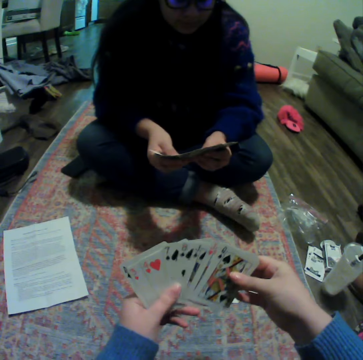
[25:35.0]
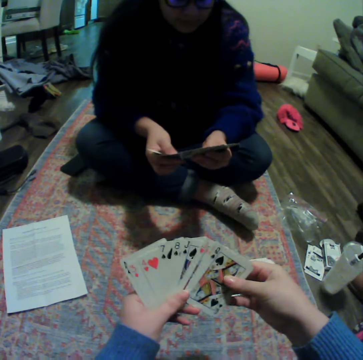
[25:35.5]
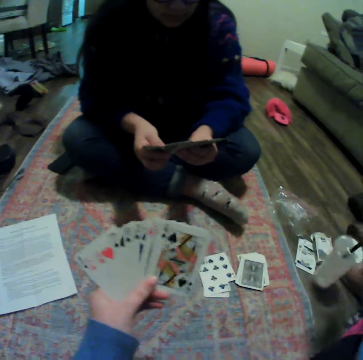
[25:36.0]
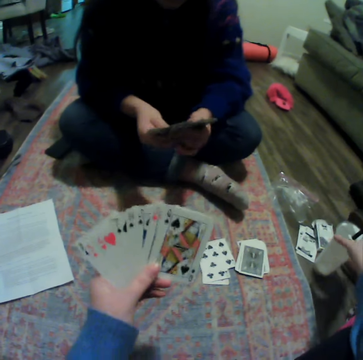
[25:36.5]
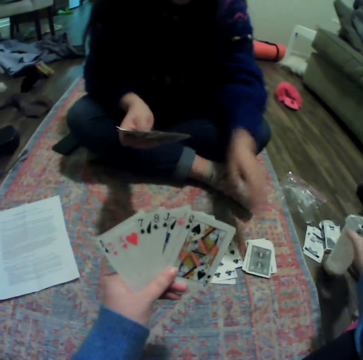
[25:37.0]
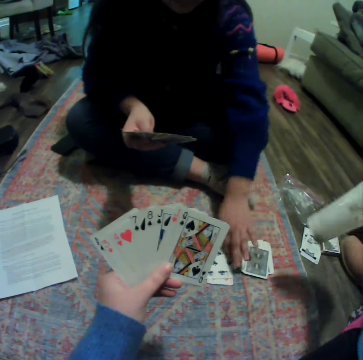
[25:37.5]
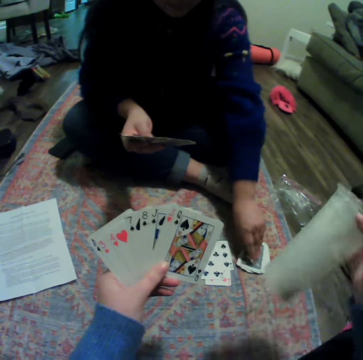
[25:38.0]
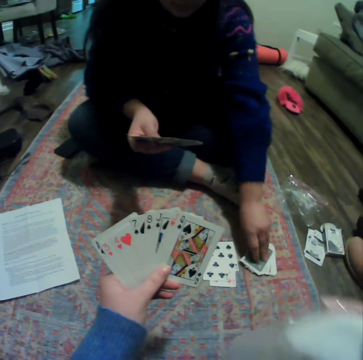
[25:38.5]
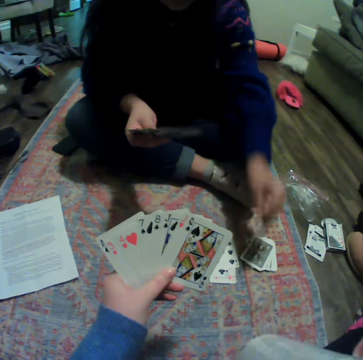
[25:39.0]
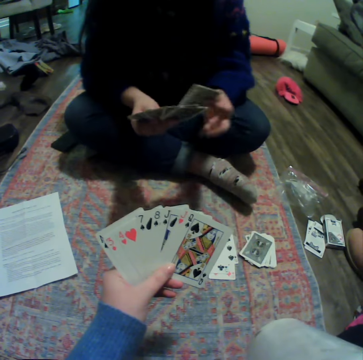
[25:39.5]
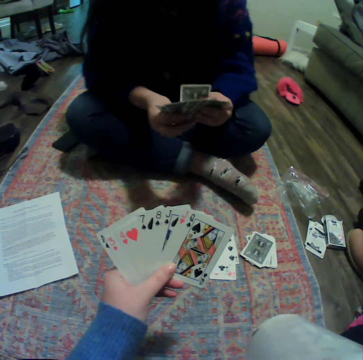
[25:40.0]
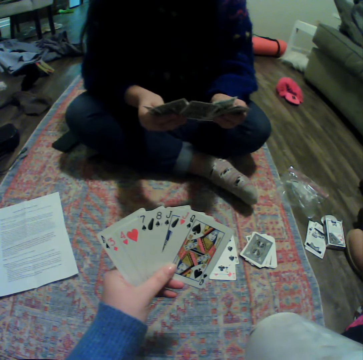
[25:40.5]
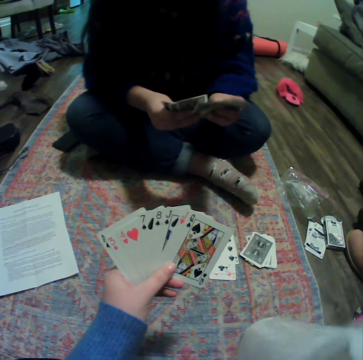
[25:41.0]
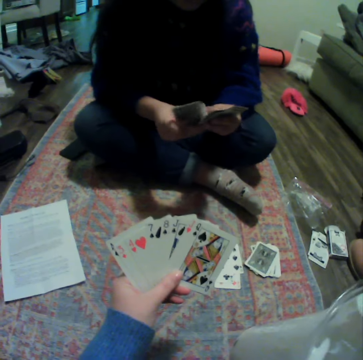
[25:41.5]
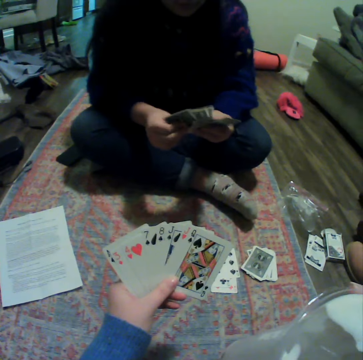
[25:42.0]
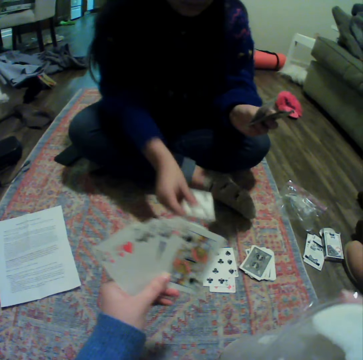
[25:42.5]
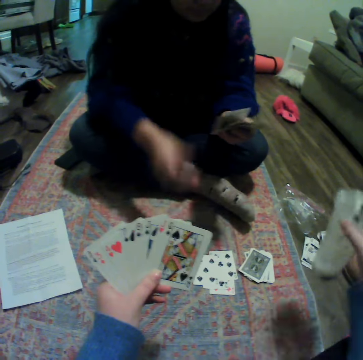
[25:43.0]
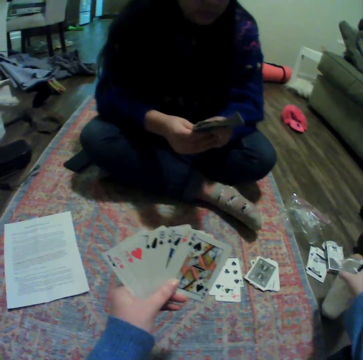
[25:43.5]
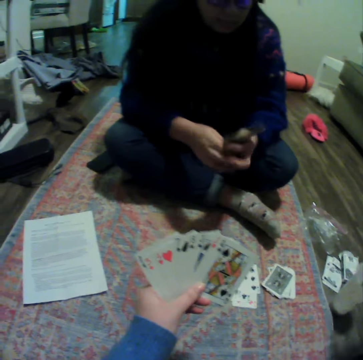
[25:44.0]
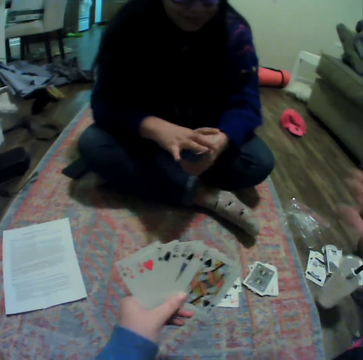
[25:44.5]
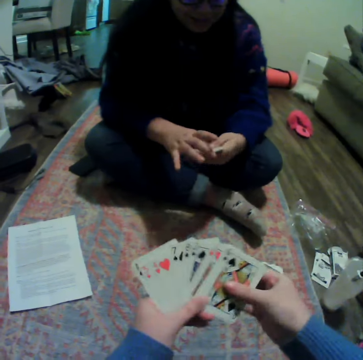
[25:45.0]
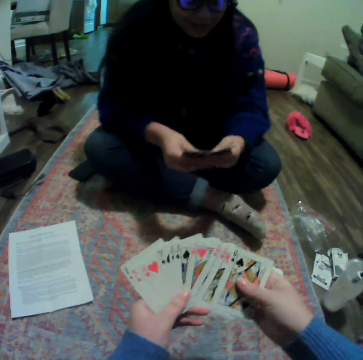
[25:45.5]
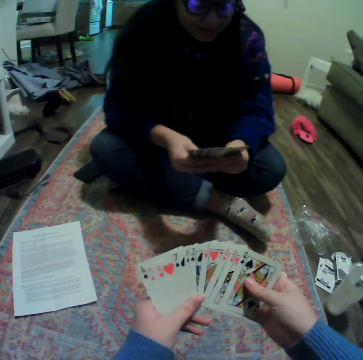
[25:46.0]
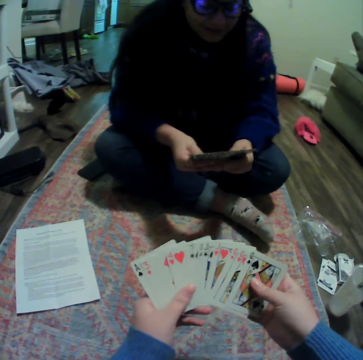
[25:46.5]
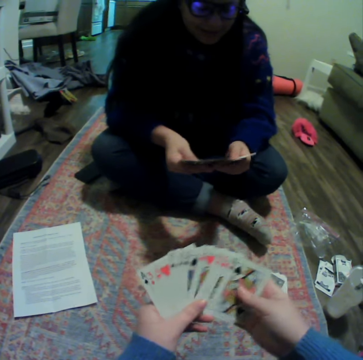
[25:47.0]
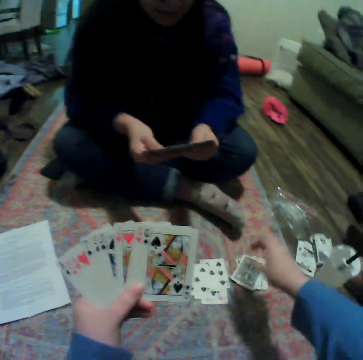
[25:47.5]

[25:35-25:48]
A lady spreads a card. The camera wearer spreads cards. They drink something. They pick up a plastic cup. The lady picks up a card. A woman organizes her cards. The lady spreads a card. The camera wearer drinks something. Another woman places a card on the carpet. The lady plays cards. The camera wearer puts the plastic cup on the floor. The lady gathers cards. The camera wearer spreads cards. The lady spreads a card.

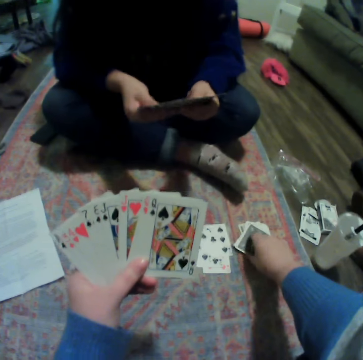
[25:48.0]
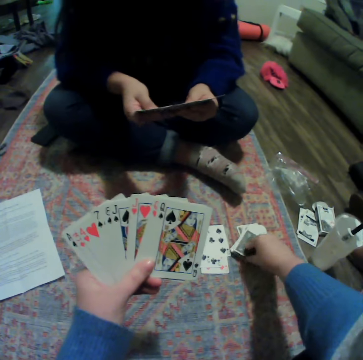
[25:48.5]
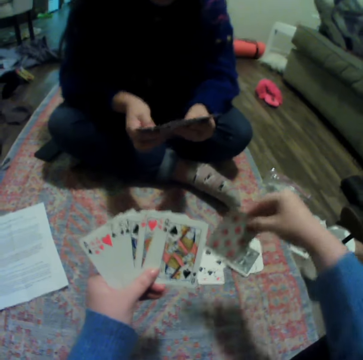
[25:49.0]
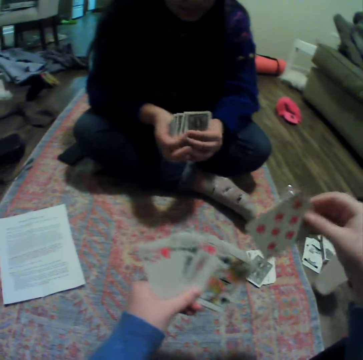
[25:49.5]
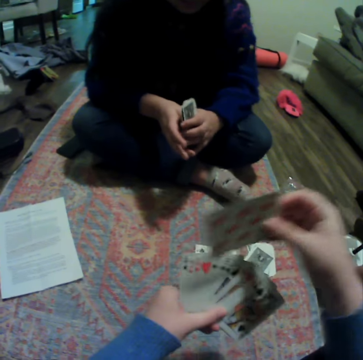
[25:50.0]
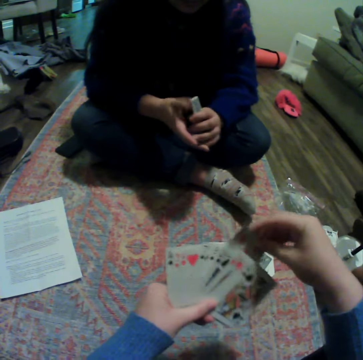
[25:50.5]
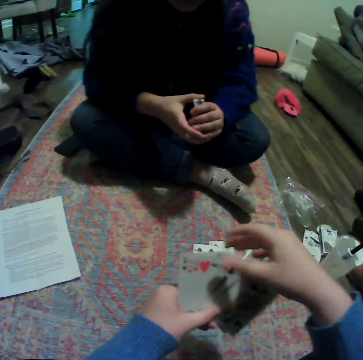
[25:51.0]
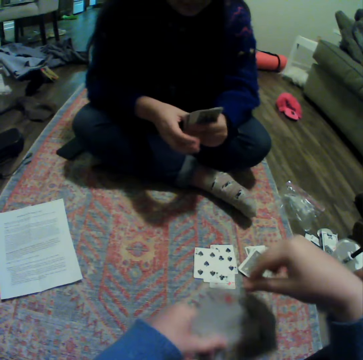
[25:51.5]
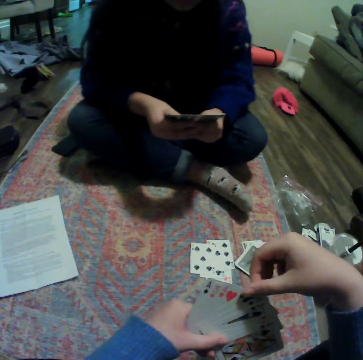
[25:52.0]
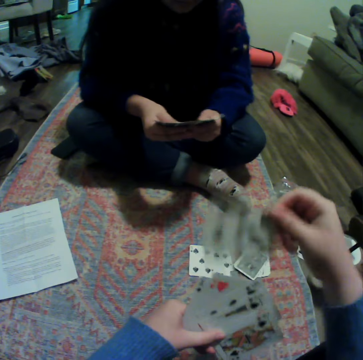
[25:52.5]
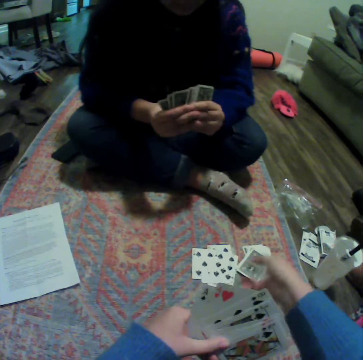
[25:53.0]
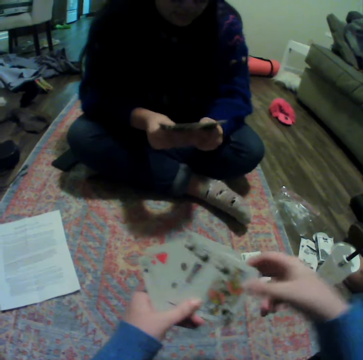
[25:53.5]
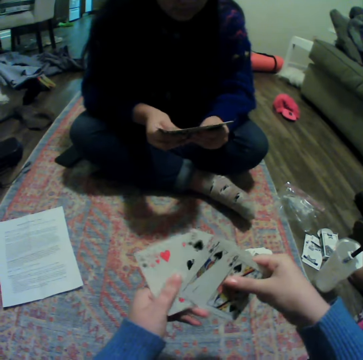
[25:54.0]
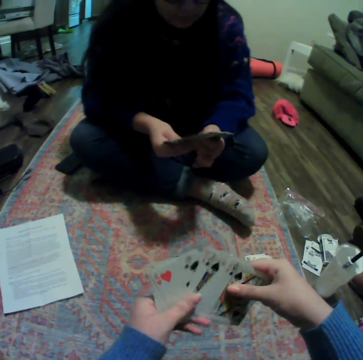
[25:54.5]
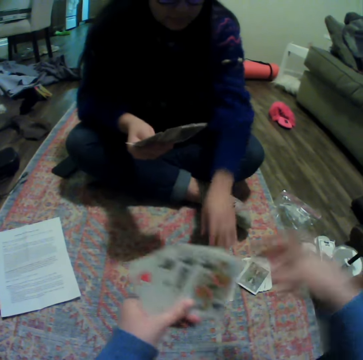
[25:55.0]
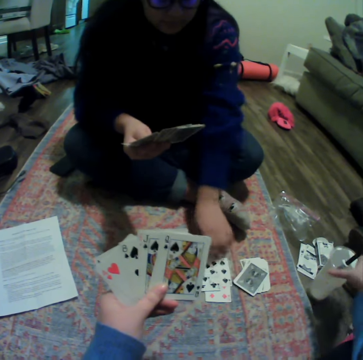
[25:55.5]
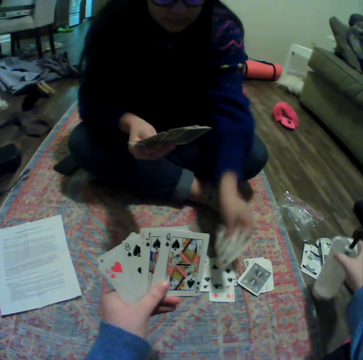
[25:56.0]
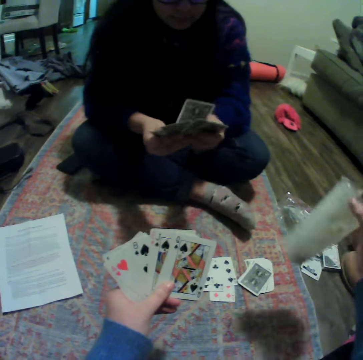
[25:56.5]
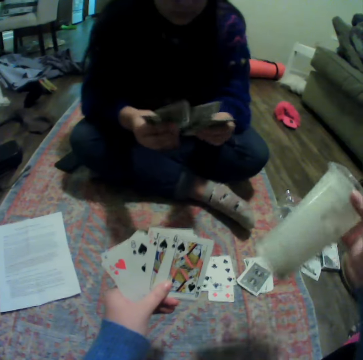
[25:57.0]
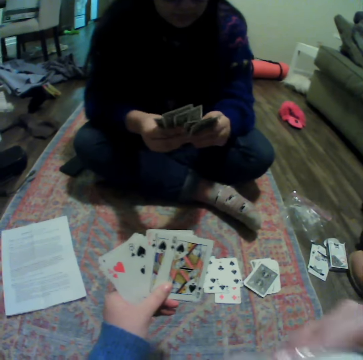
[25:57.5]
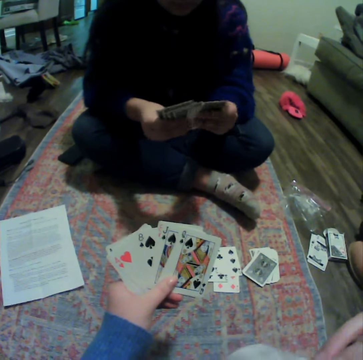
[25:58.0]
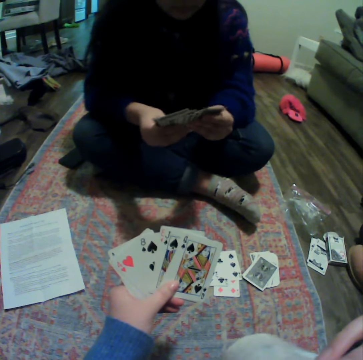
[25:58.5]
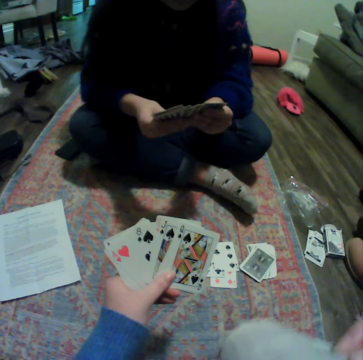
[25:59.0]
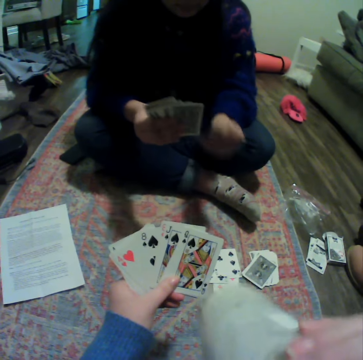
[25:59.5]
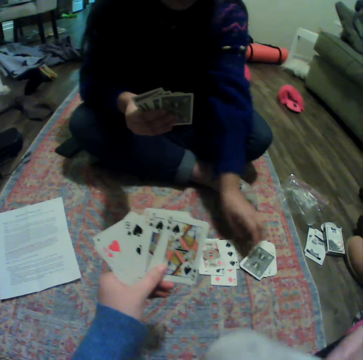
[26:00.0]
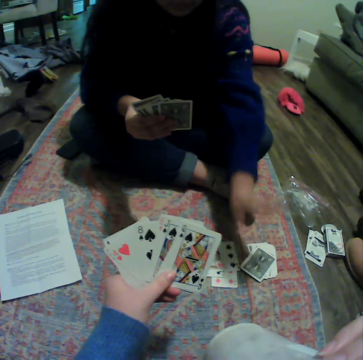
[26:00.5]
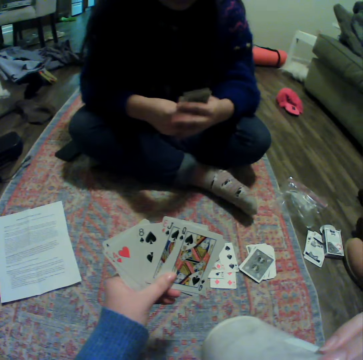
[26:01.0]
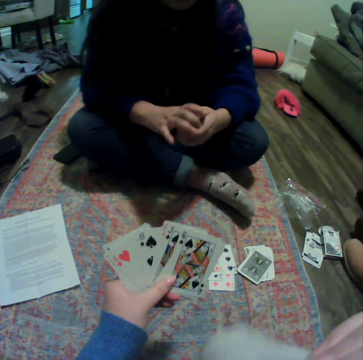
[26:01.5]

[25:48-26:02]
The camera wearer picks up a card. A woman puts her cards together. The camera wearer puts the card between other cards. The woman spreads a card. The camera wearer drops a card on the carpet, plays cards, and spreads cards. The woman picks up a card on the carpet. The camera wearer shakes a plastic cup and drinks something. The woman spreads a card, organizes her cards, places a card on the carpet, and plays cards.

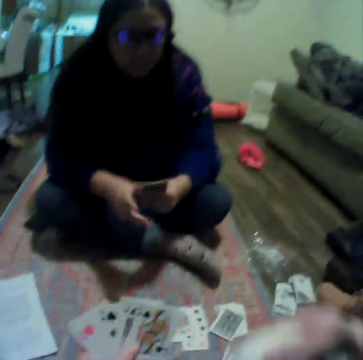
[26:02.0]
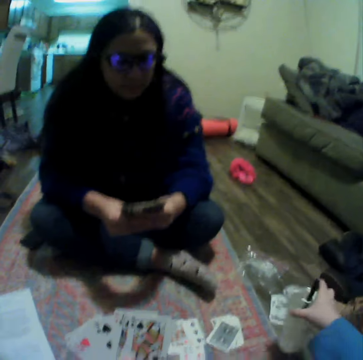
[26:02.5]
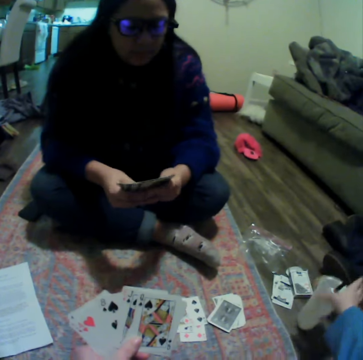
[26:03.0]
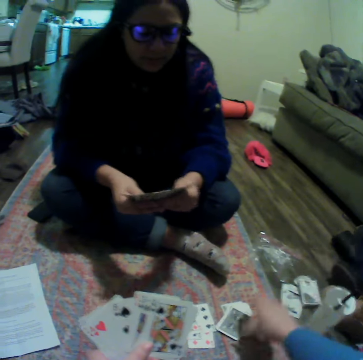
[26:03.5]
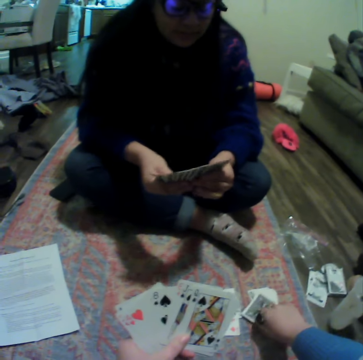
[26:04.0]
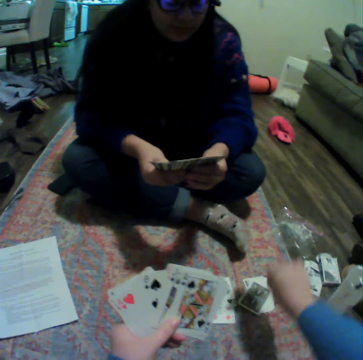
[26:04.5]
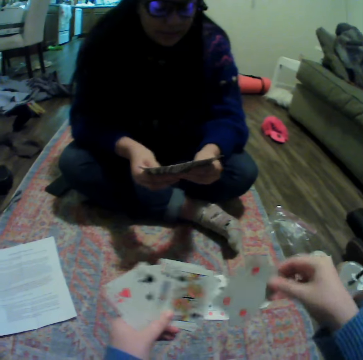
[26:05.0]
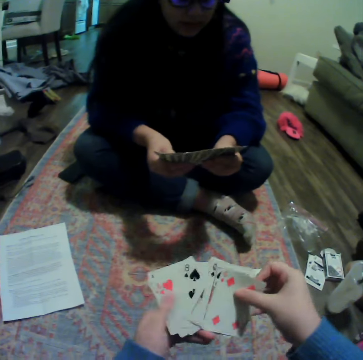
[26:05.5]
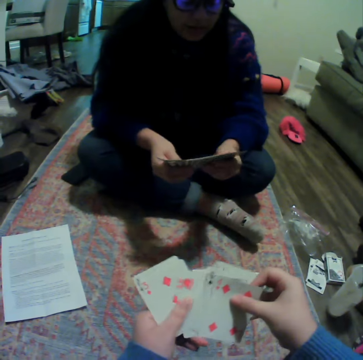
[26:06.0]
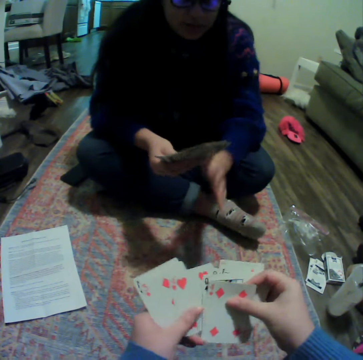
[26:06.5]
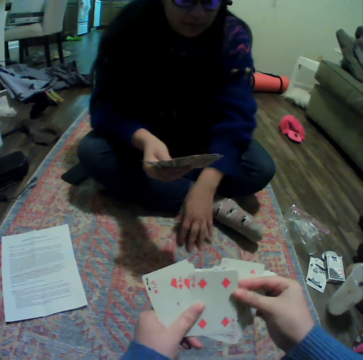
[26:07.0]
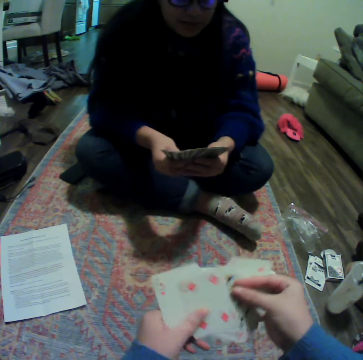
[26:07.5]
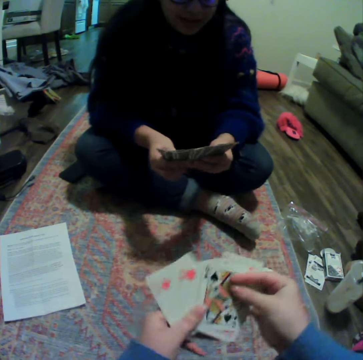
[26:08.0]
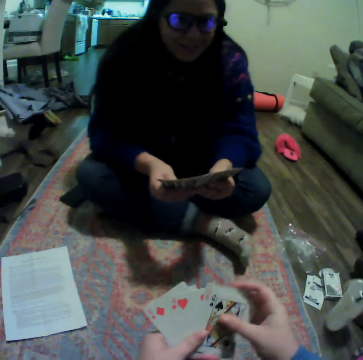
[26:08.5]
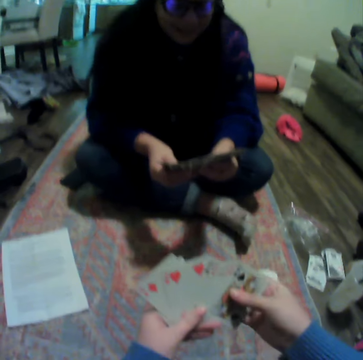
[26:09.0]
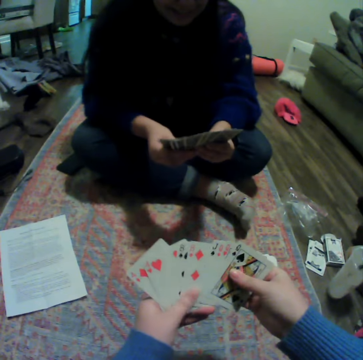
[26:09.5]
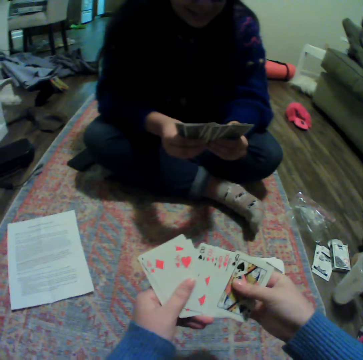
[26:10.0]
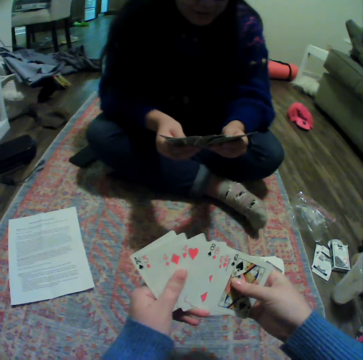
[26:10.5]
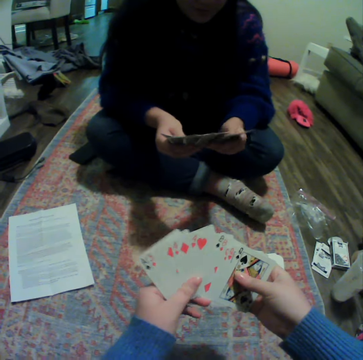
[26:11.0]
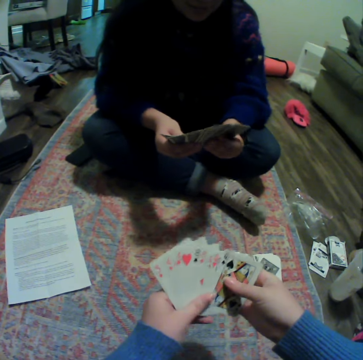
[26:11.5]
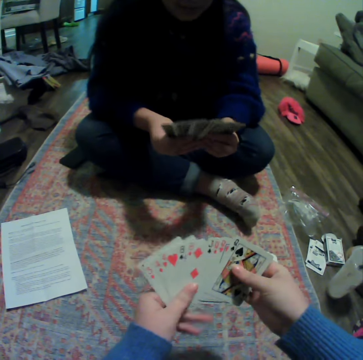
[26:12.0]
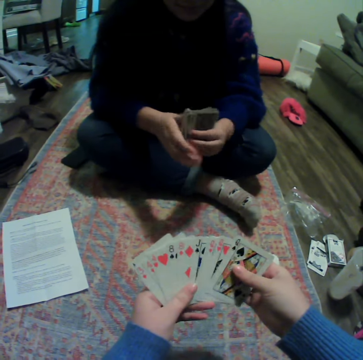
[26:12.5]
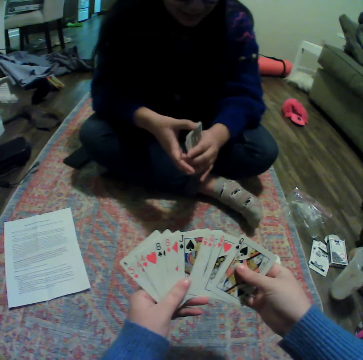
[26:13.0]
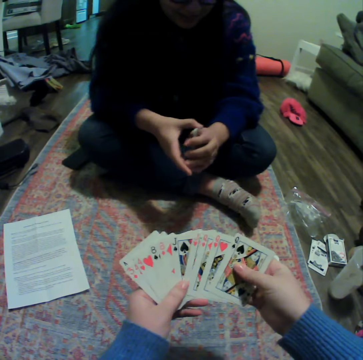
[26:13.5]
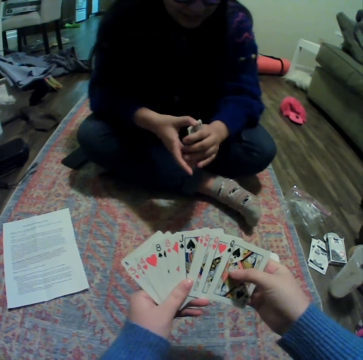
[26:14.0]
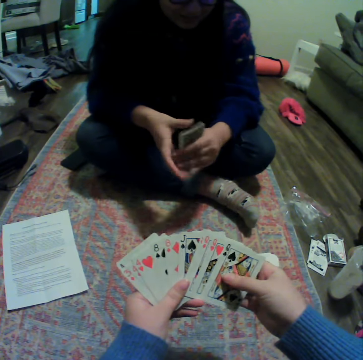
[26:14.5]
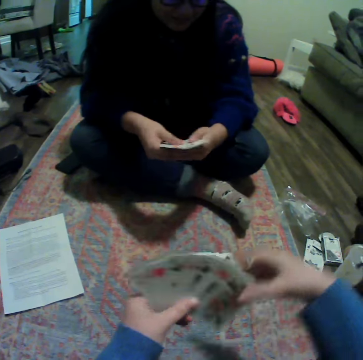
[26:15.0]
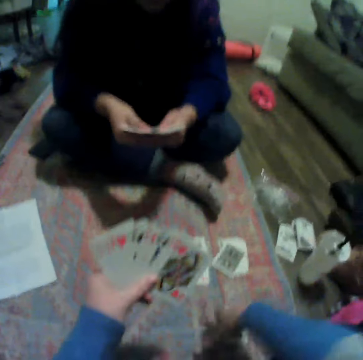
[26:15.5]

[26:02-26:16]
A lady gathers cards. The camera wearer puts a plastic cup on the floor and picks up a card on the carpet. The lady spreads a card. The camera wearer puts the card on other cards. The lady touches on the mat. The camera wearer reshuffles cards and organizes their cards. The lady spreads a card and organizes her cards. The camera wearer spreads cards. The lady puts her cards together.
